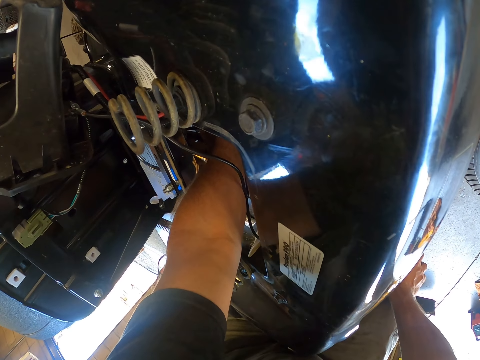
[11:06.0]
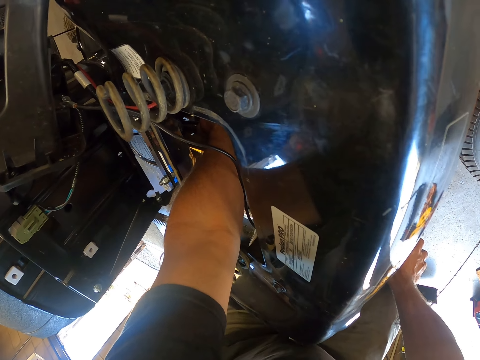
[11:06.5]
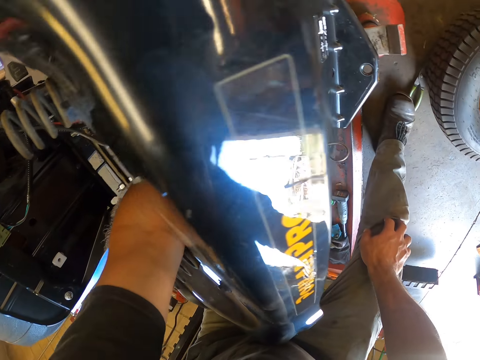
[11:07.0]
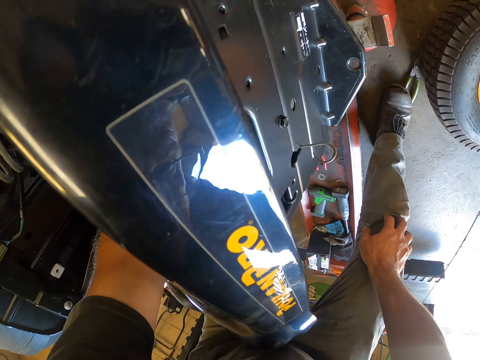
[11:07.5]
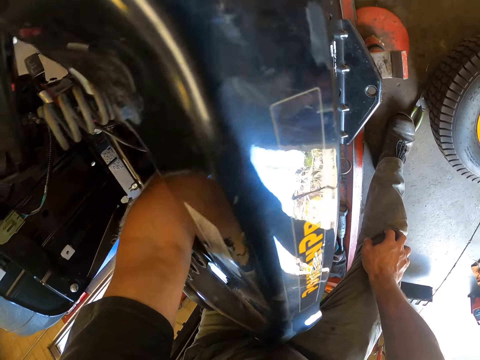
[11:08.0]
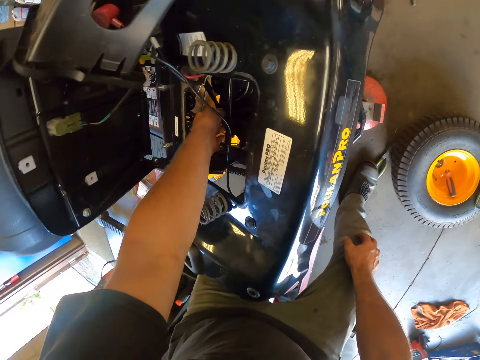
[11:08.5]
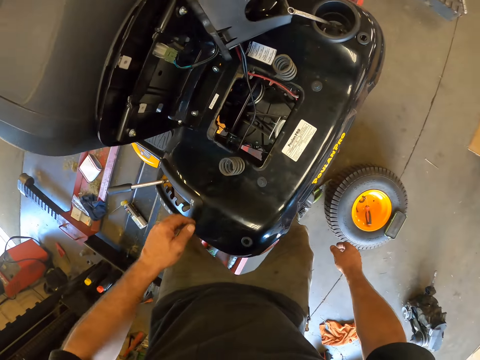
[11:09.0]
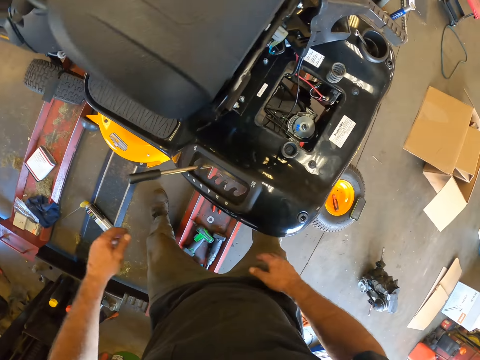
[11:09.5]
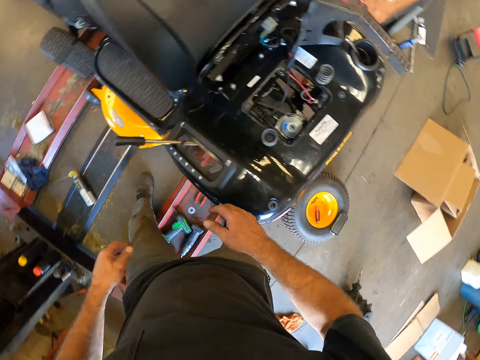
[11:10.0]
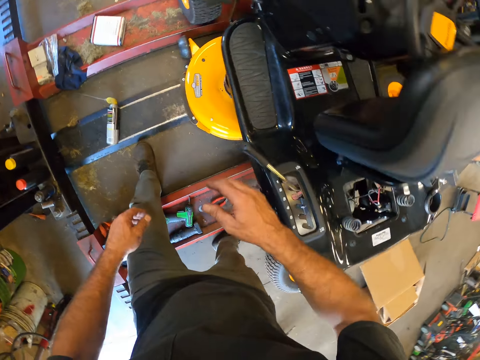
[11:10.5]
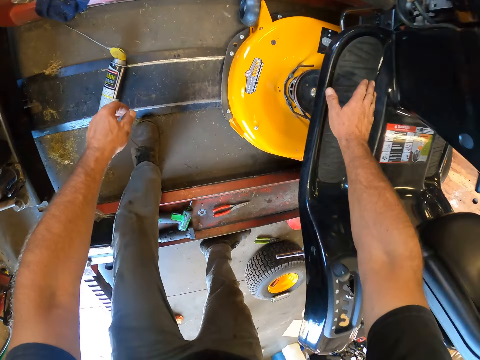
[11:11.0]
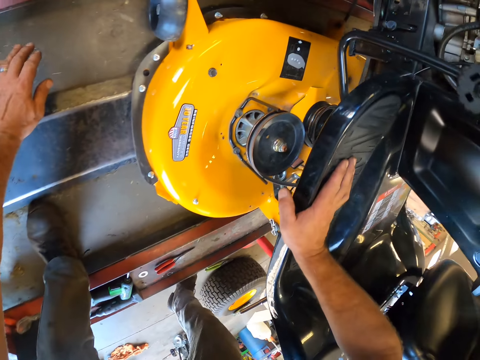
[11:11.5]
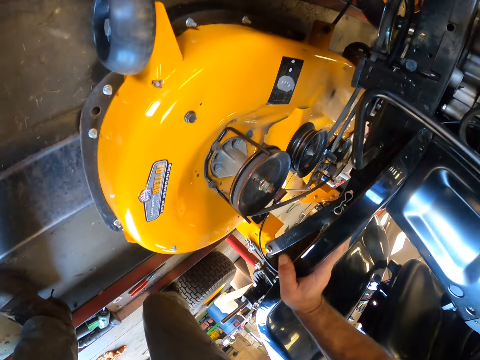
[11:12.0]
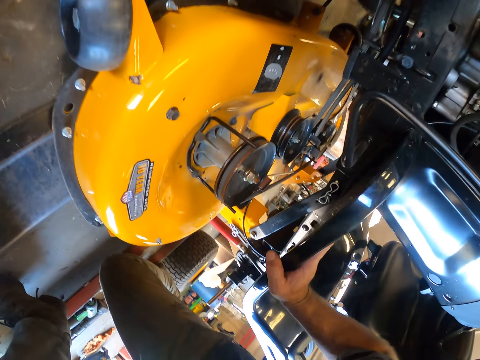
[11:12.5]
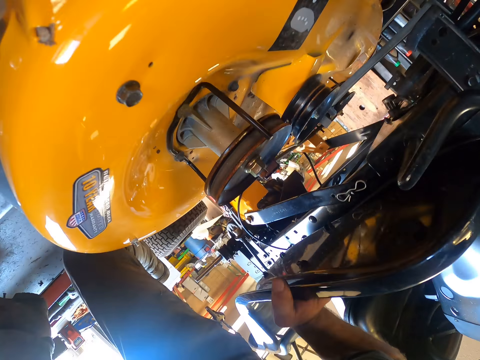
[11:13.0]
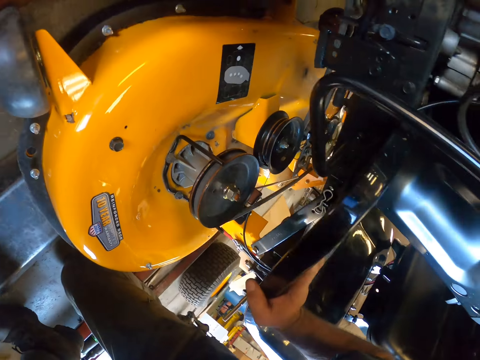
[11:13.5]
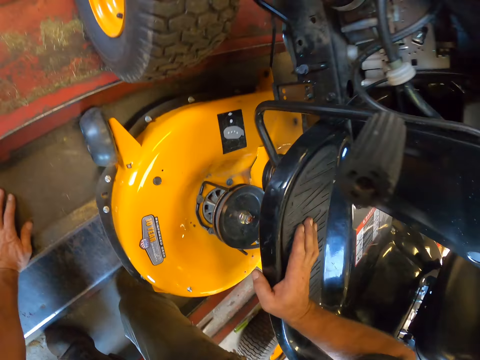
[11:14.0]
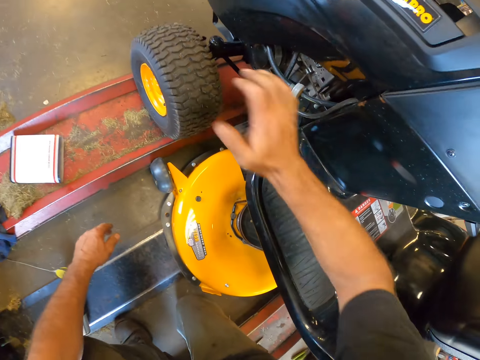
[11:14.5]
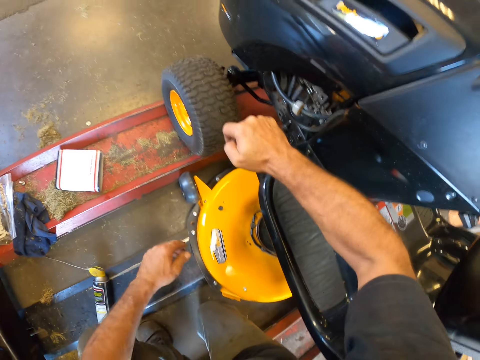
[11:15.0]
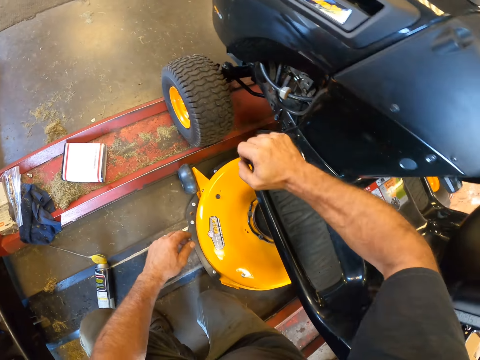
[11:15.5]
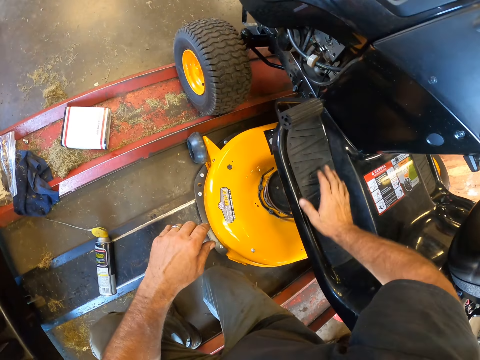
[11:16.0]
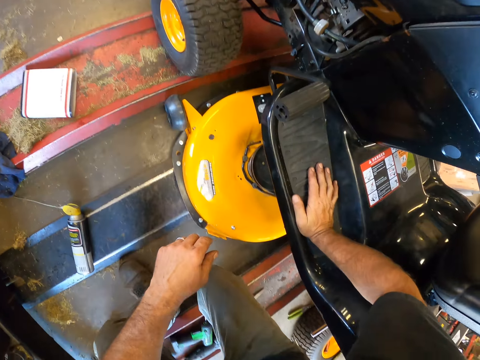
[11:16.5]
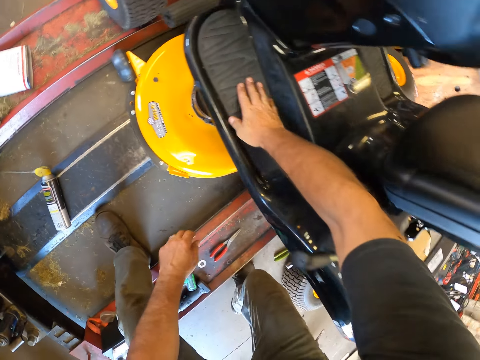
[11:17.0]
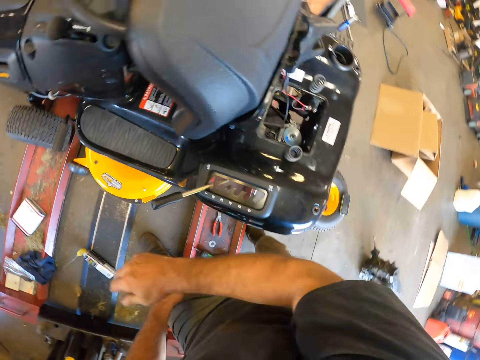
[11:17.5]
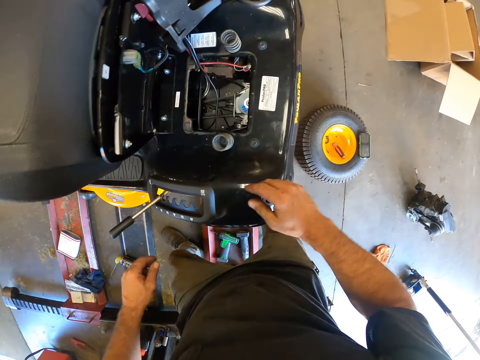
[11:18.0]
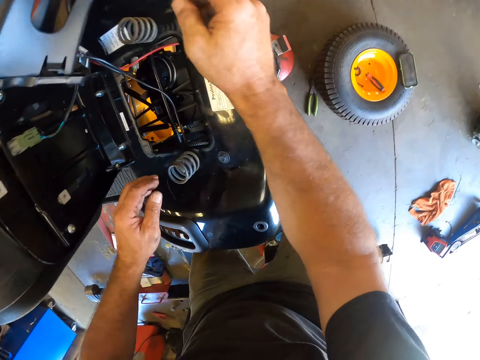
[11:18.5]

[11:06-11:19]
The camera wearer looks around. He removes his hand from the engine. He bends beside the lawn mower. He puts his hand on the ramp. He looks under the lawn mower. He kneels. He pulls the brake. He adjusts the pedal. He puts his hand on the lawn mower.

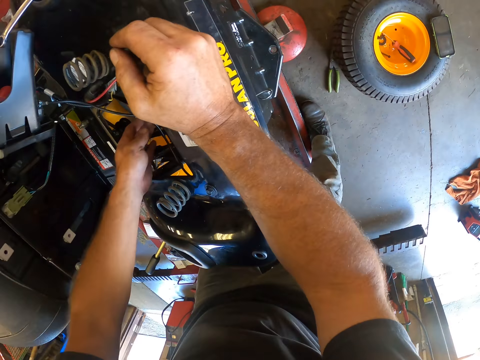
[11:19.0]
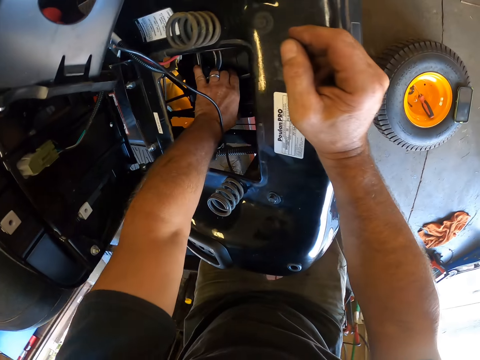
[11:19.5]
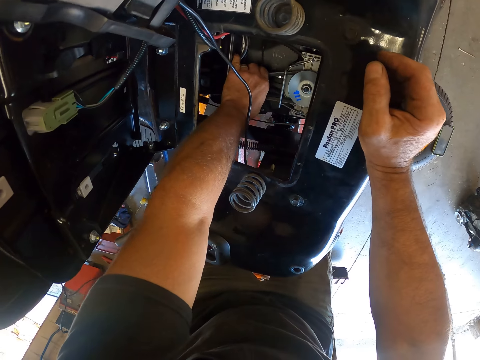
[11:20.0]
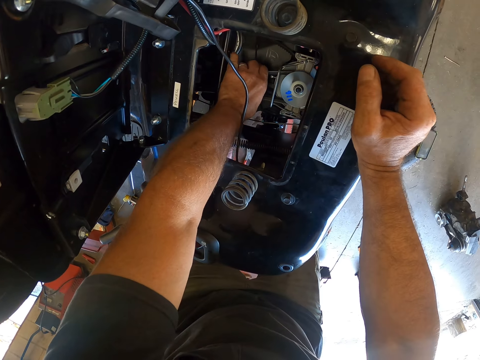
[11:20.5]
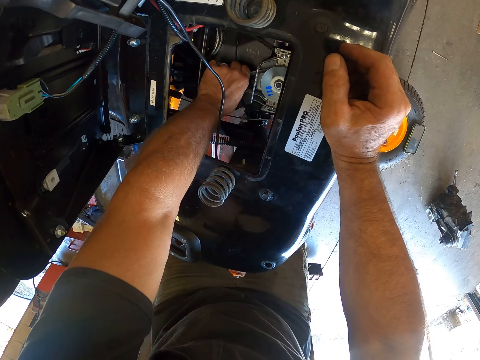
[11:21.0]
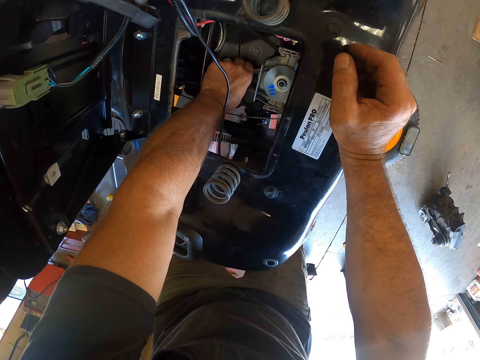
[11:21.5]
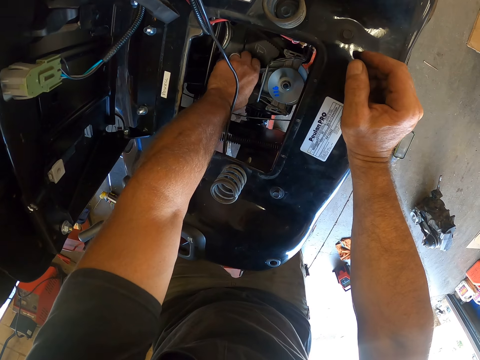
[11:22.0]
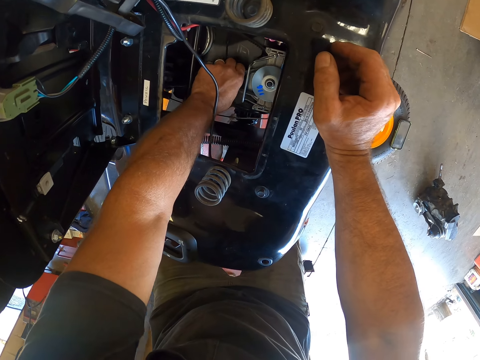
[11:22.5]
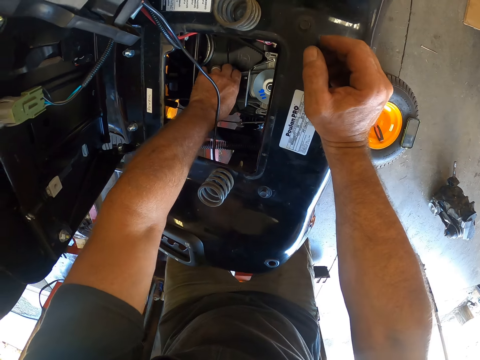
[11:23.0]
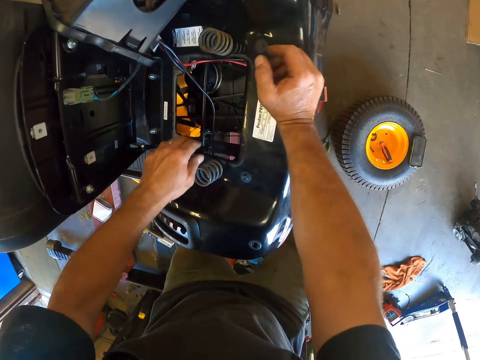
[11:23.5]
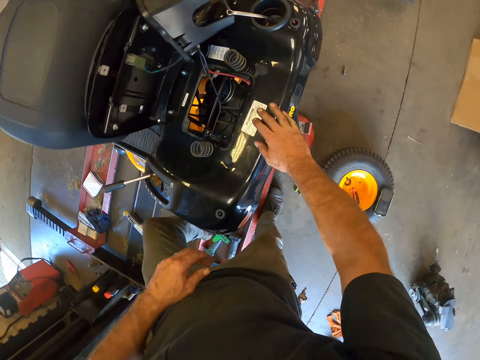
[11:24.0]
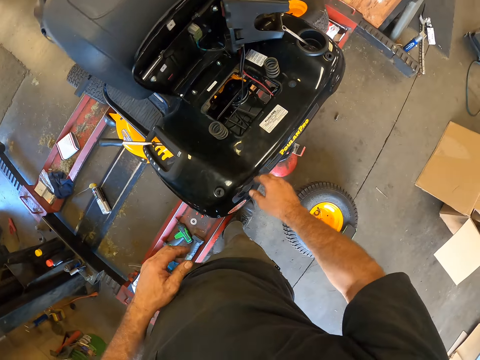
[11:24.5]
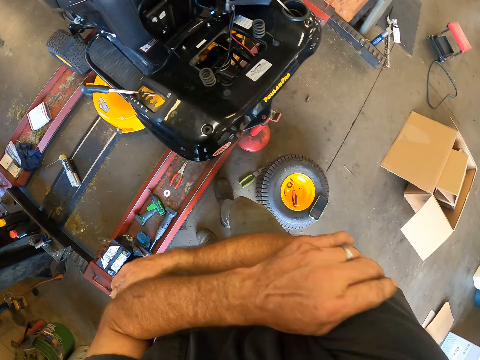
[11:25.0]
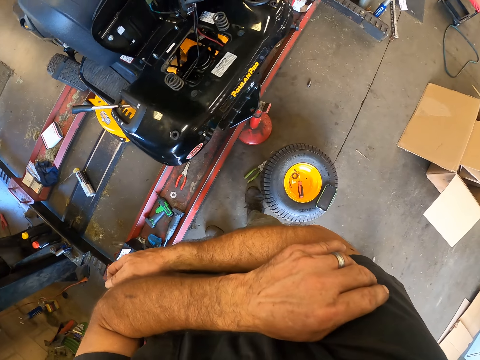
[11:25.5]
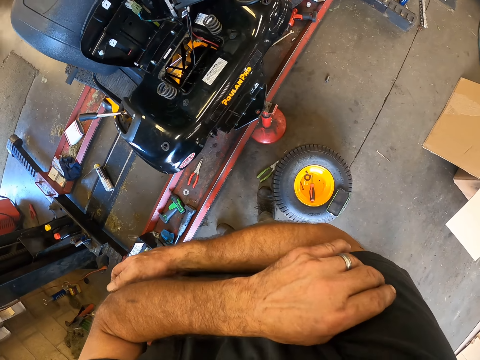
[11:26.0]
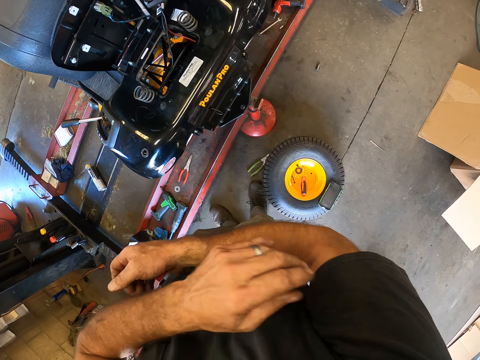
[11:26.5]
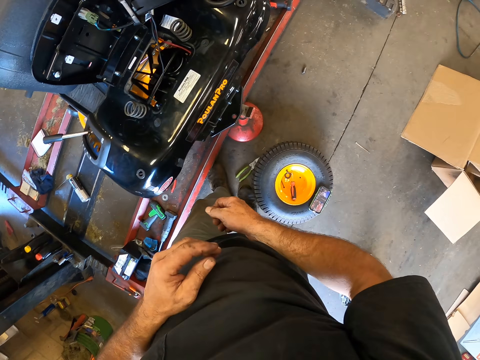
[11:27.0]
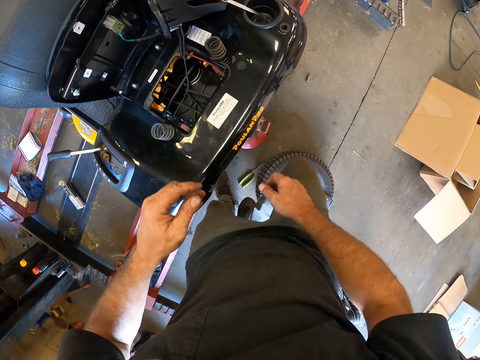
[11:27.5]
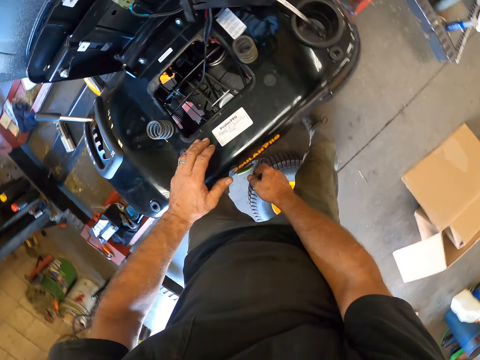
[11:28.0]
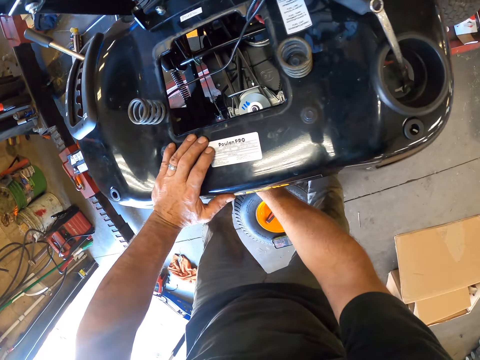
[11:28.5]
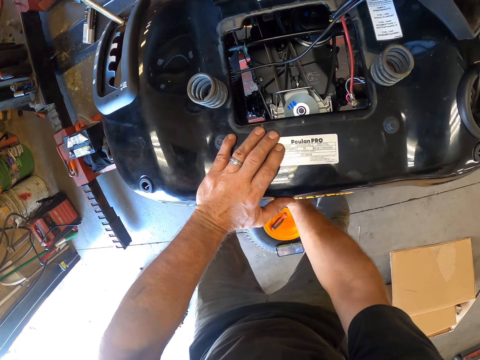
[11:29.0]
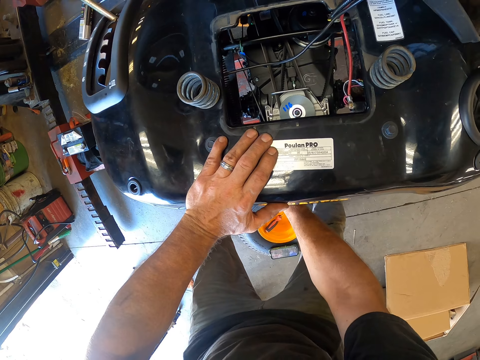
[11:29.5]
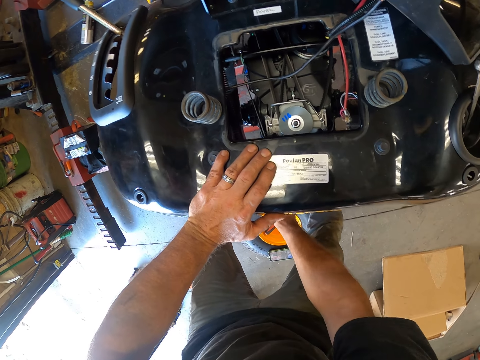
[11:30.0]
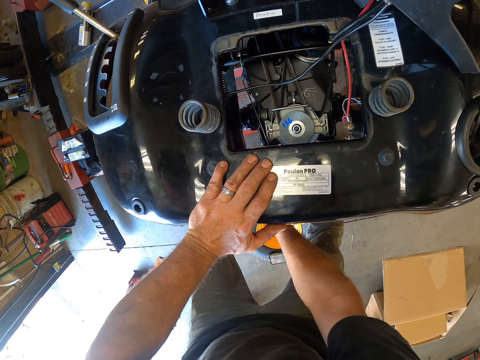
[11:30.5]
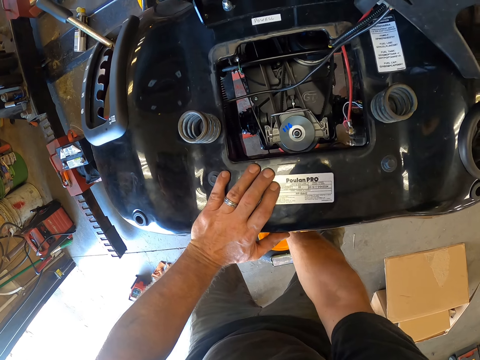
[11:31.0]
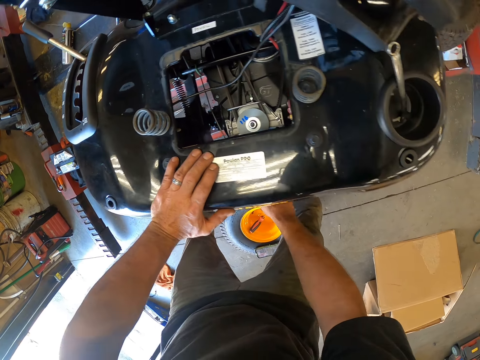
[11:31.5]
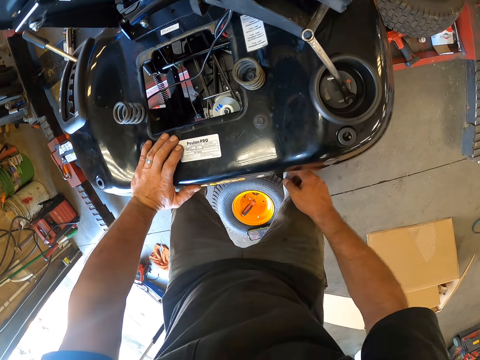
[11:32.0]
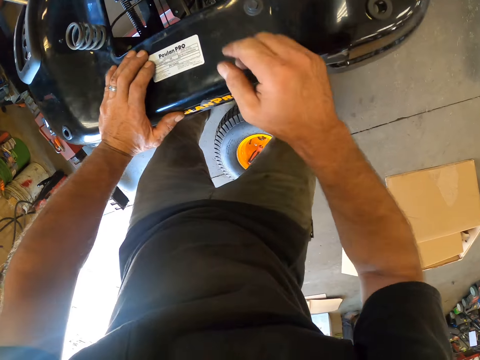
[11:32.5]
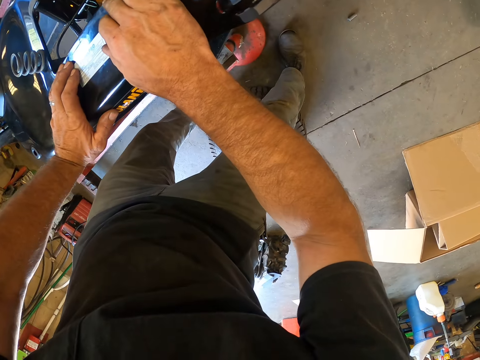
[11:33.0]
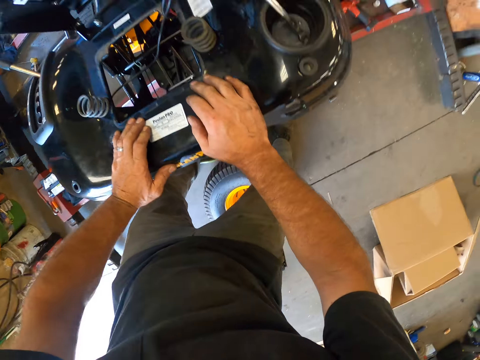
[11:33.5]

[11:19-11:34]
The camera wearer touches a wire in the engine. He holds the cord. He removes his hand from the engine. He moves. He scratches his arm. He holds the cord and pulls the cord.
